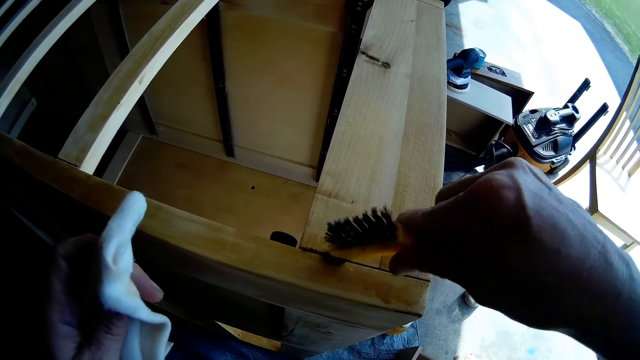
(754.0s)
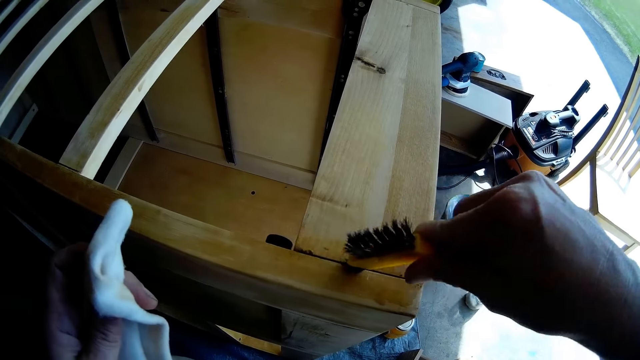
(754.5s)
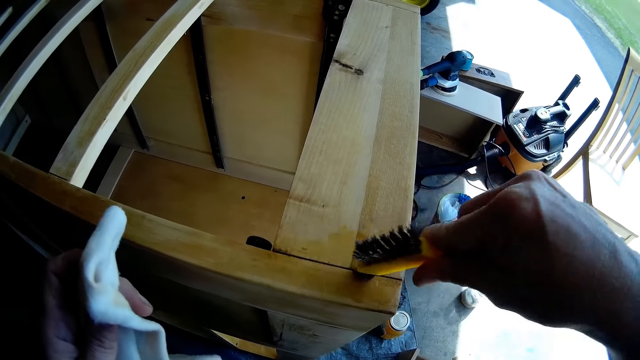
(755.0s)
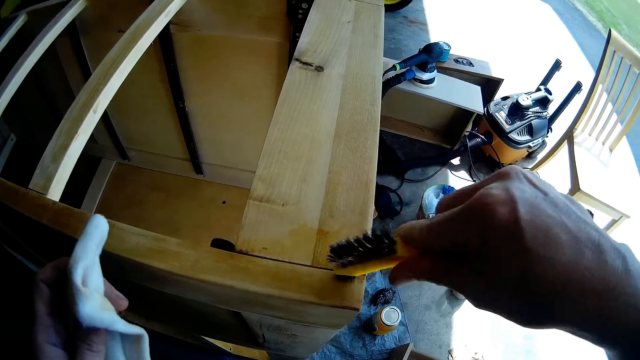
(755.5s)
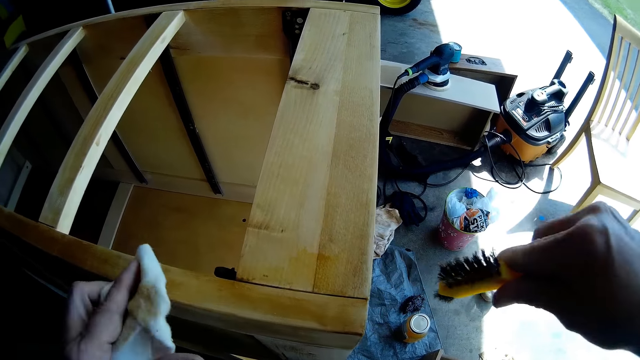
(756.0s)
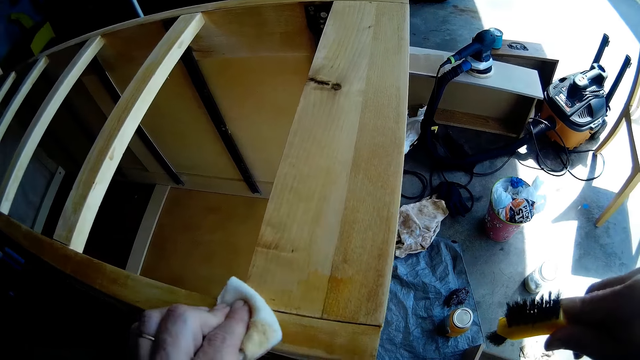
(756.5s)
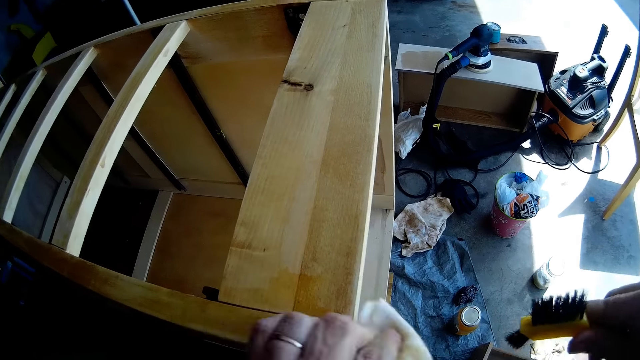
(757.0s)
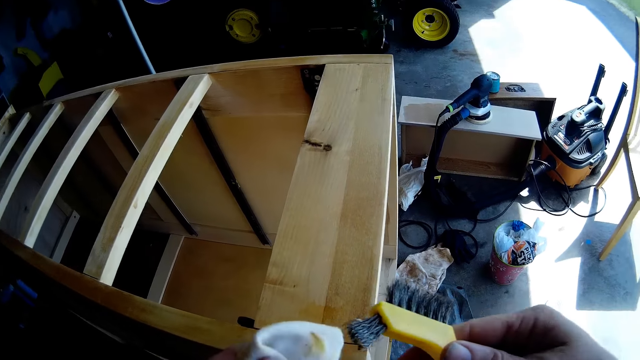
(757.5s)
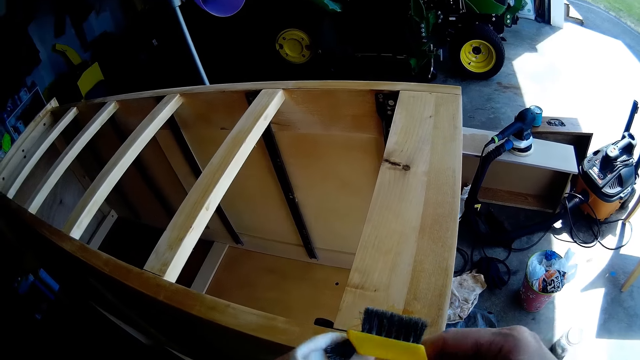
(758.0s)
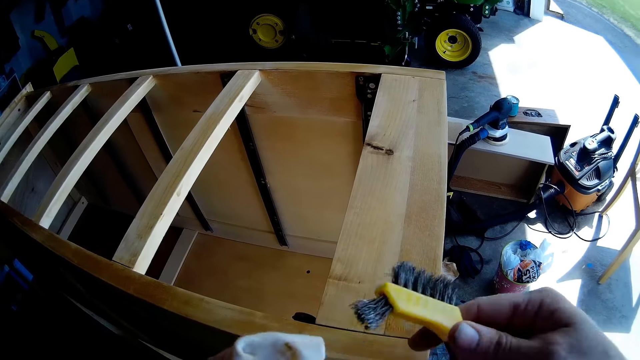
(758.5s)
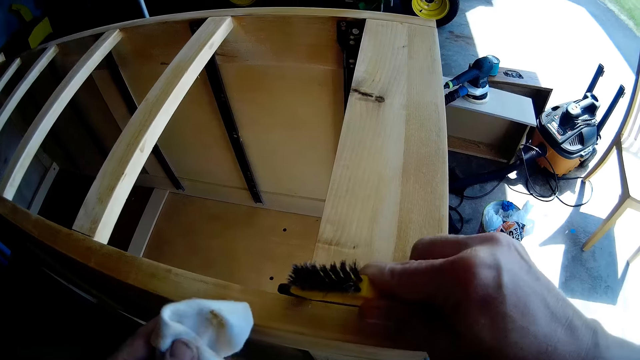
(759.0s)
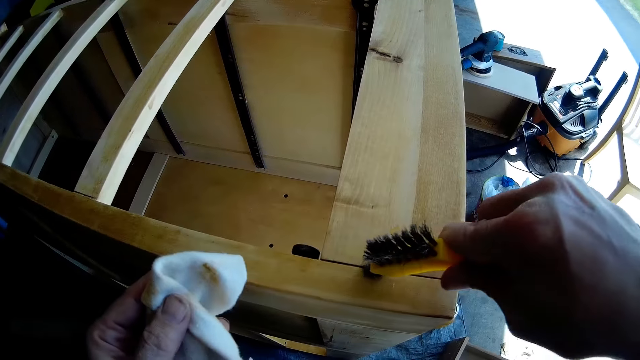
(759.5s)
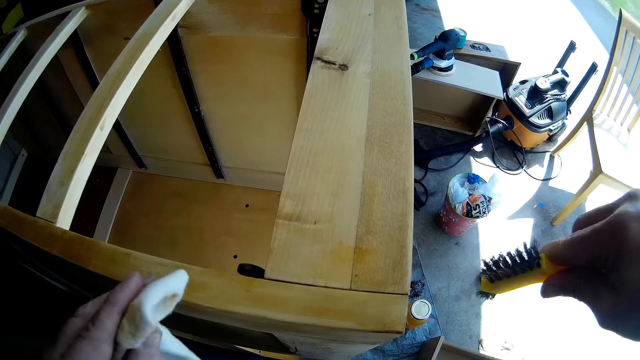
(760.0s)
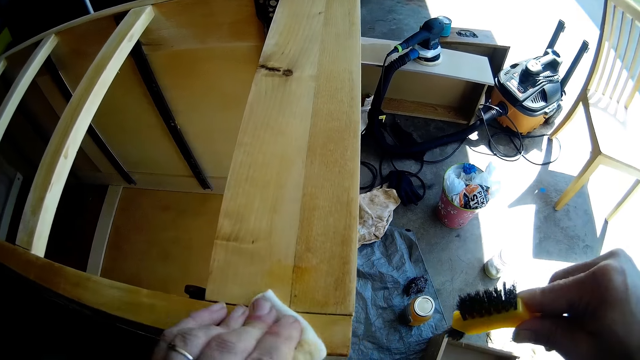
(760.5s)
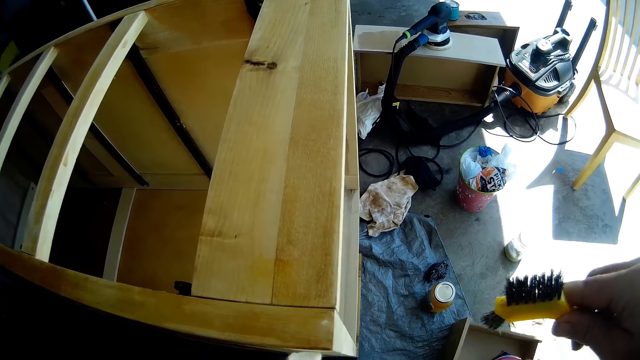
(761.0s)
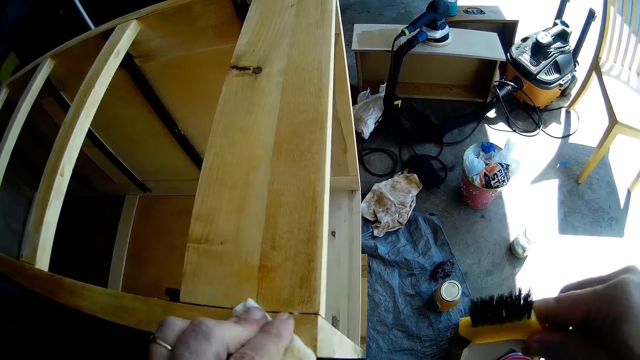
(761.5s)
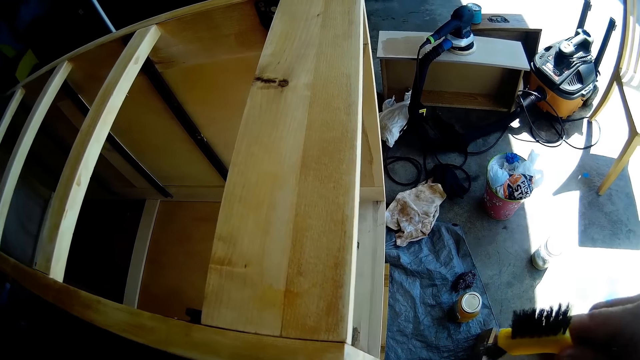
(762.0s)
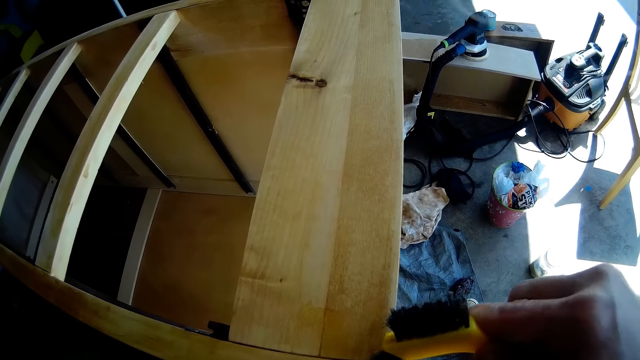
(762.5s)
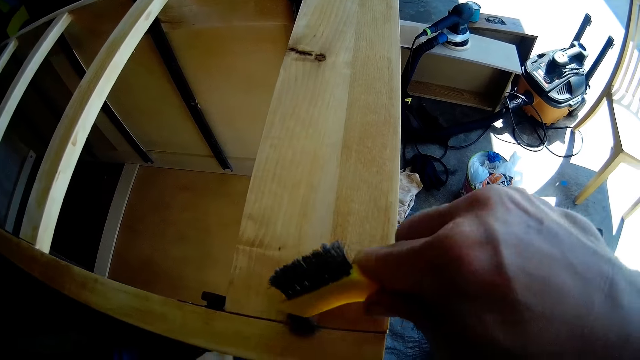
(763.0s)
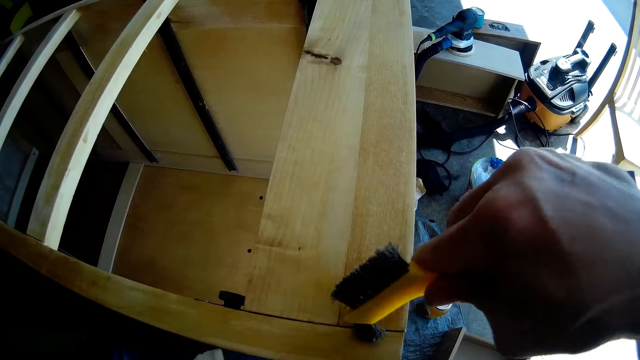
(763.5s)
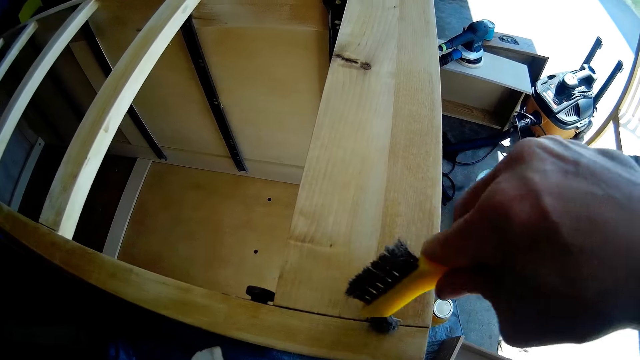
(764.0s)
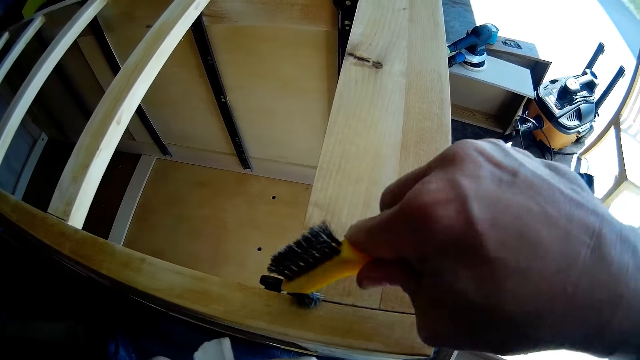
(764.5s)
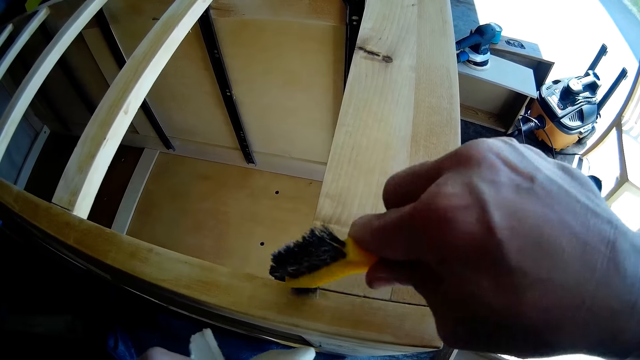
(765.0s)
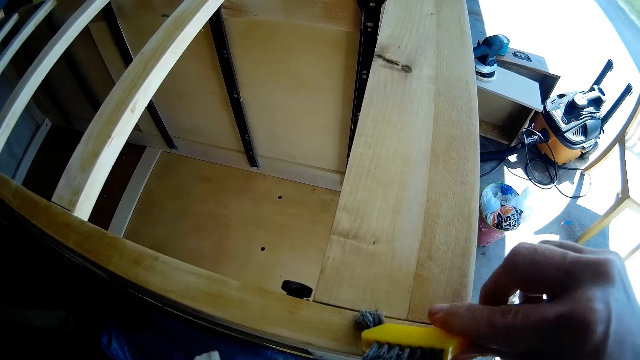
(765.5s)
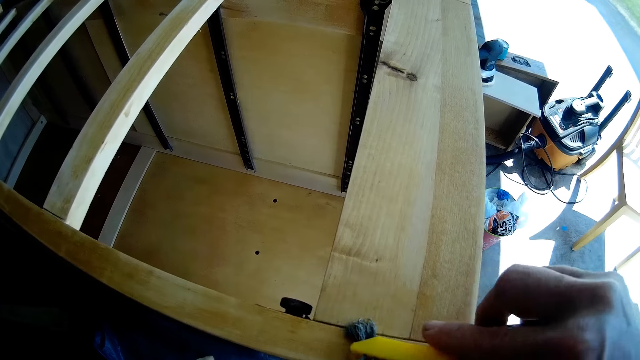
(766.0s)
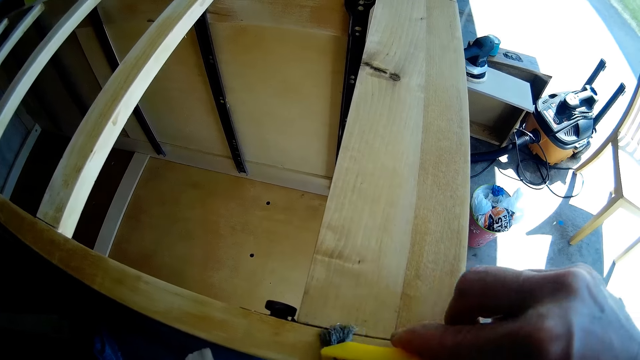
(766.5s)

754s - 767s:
The camera wearer wipes the wooden cabinet with a kitchen towel. They scrub the wooden cabinet with a brush. They wipe the wooden cabinet with the kitchen towel. They scrub the wooden cabinet with the brush.

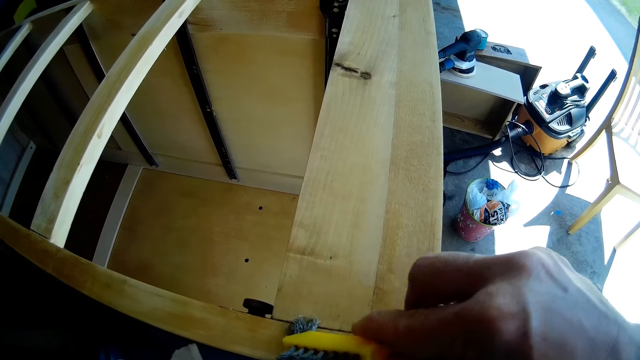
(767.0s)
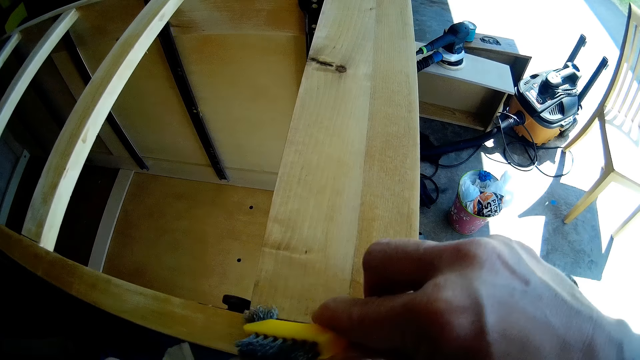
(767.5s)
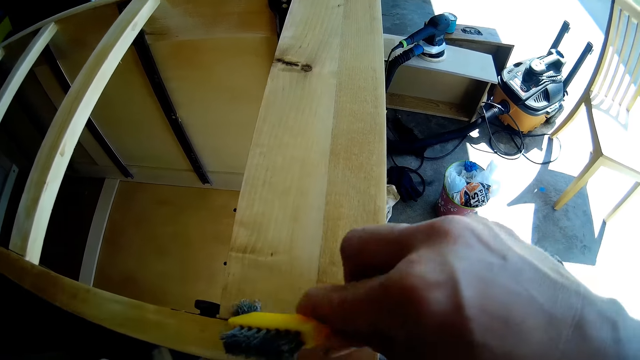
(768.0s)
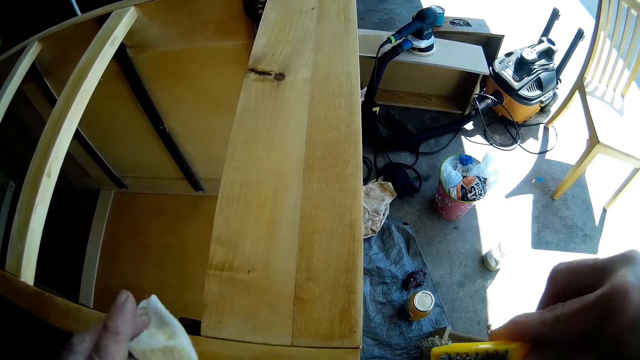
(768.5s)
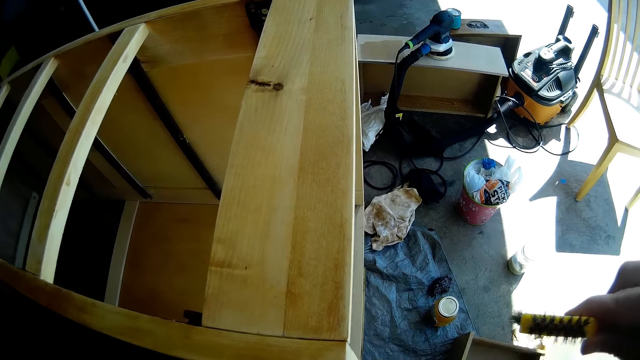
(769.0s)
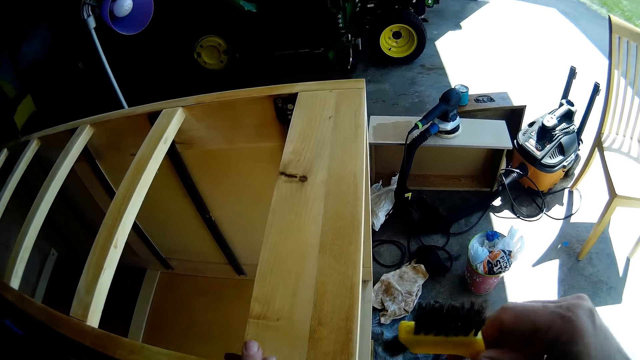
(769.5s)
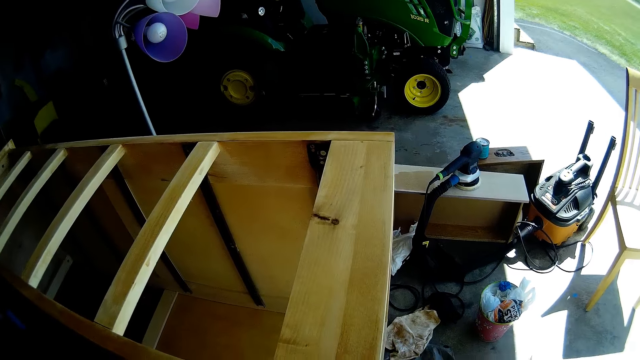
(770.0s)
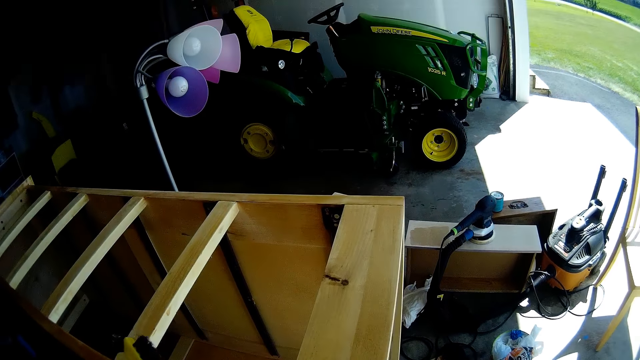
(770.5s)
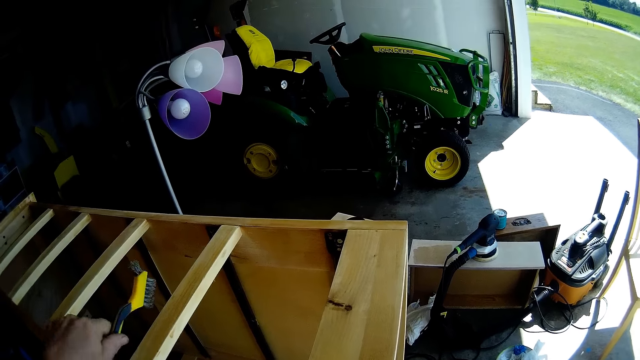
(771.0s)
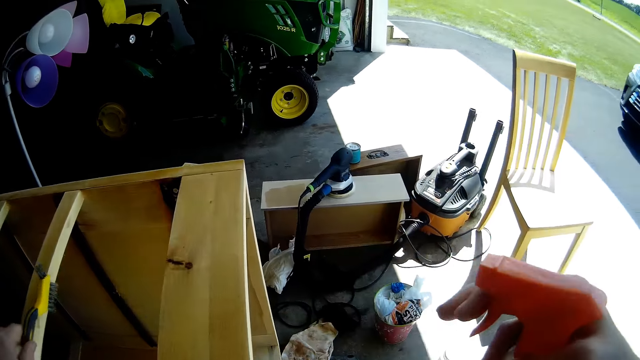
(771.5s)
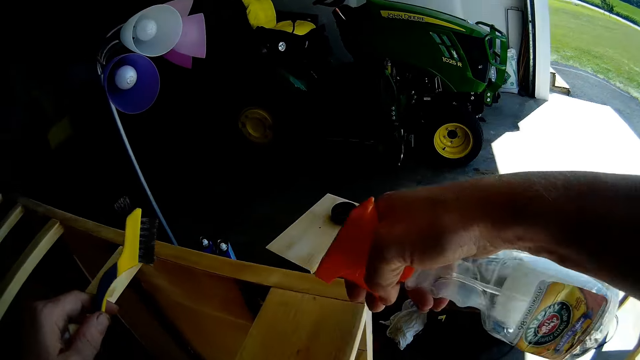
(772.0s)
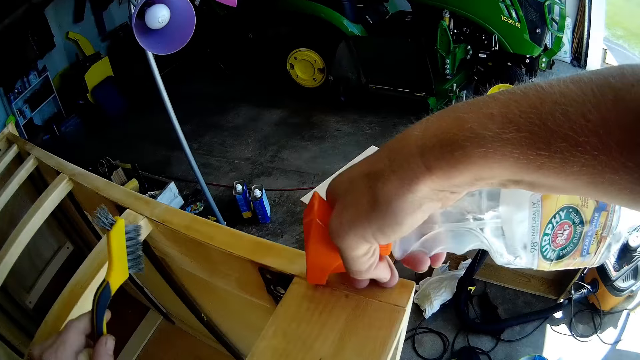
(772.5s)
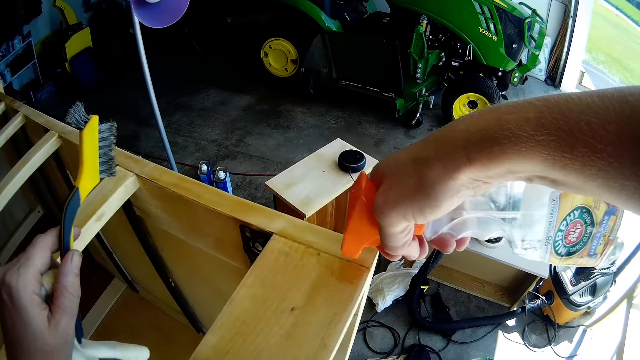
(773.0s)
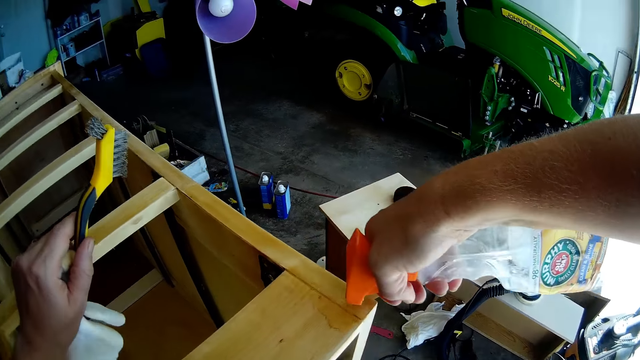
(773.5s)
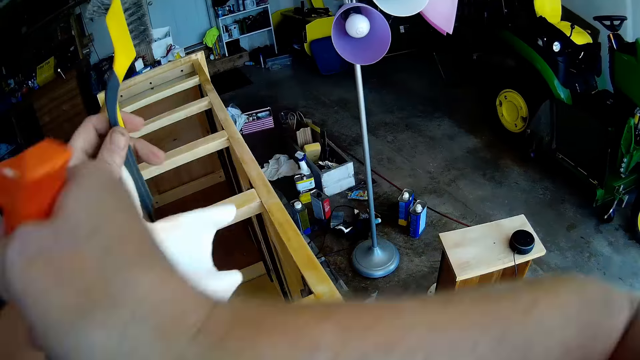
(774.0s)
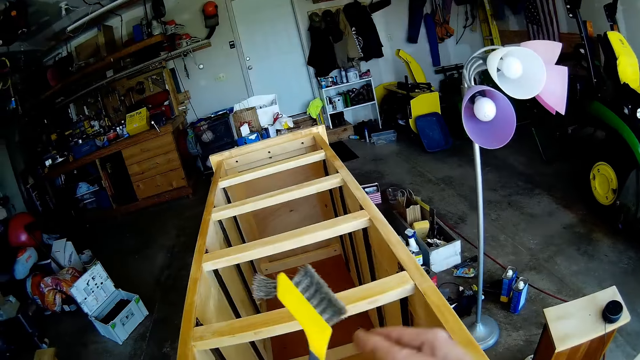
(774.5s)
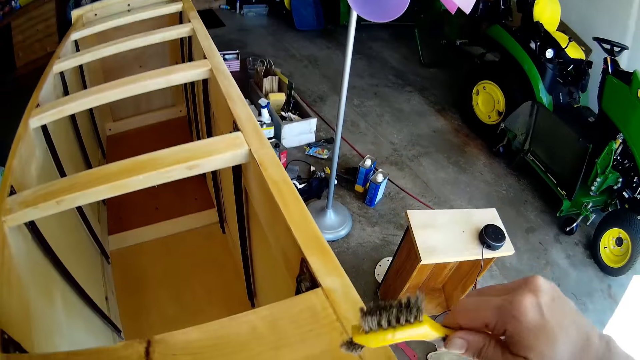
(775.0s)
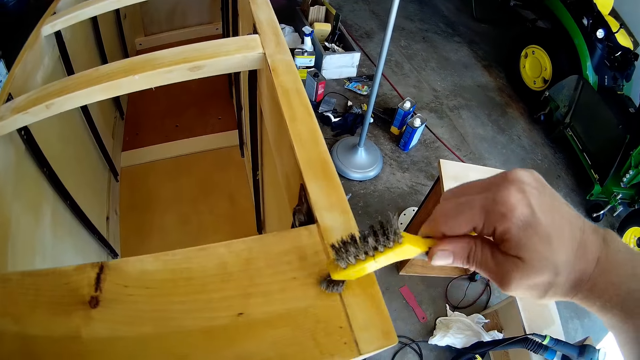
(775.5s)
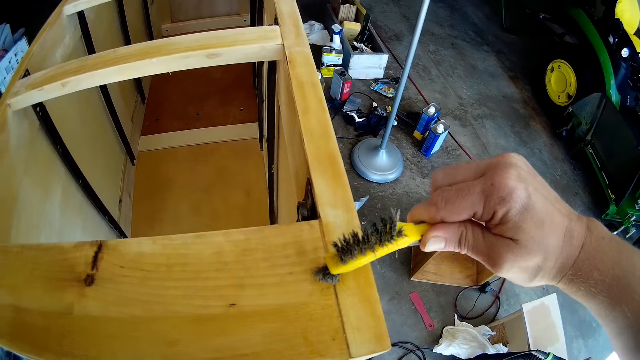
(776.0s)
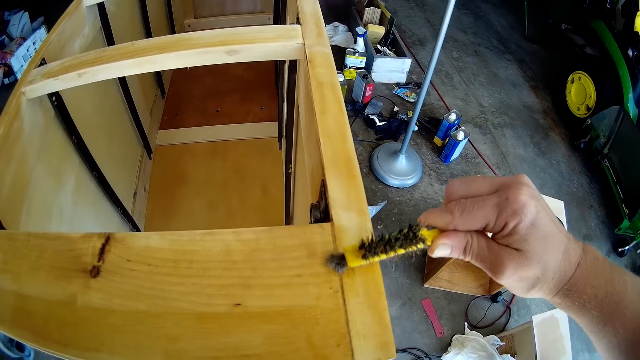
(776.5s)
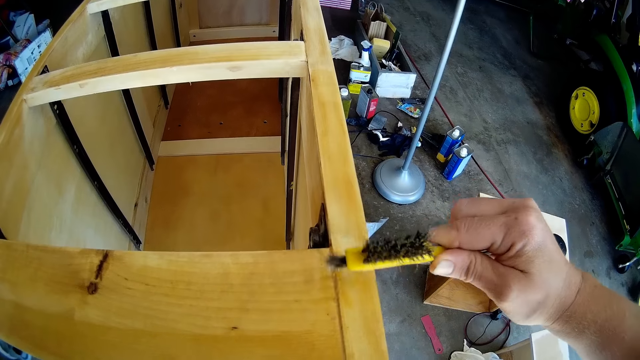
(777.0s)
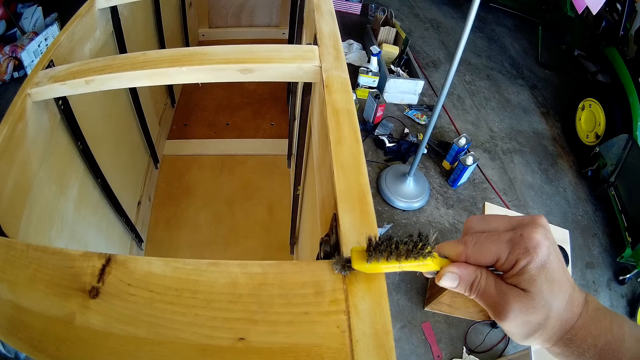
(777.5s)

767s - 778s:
The camera wearer wipes the wooden cabinet with a kitchen towel. They spray the wooden cabinet with a wooden furniture cleaning spray. They place the spray on the other hand. They place a brush on the other hand. They scrub the wooden cabinet with the brush.
